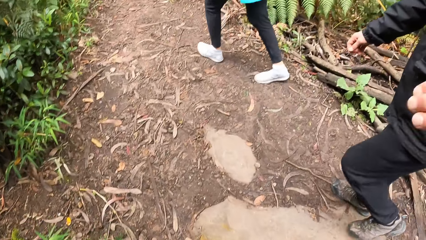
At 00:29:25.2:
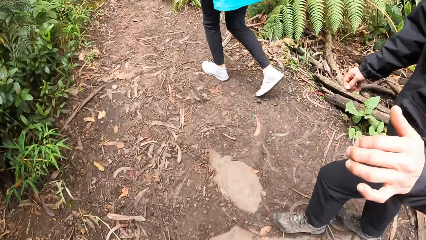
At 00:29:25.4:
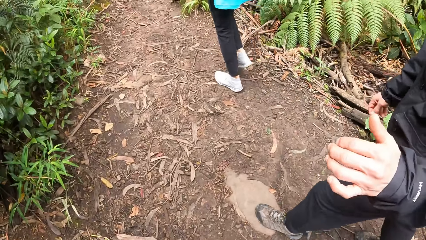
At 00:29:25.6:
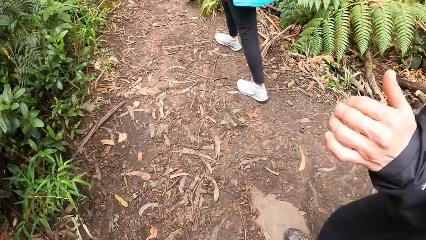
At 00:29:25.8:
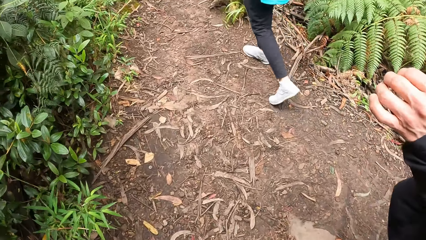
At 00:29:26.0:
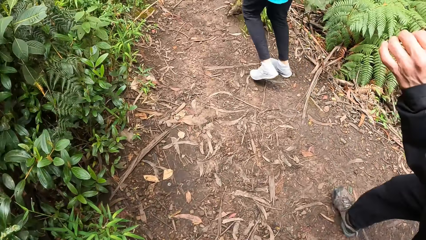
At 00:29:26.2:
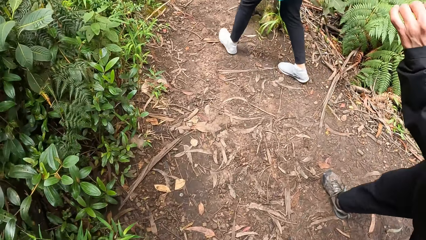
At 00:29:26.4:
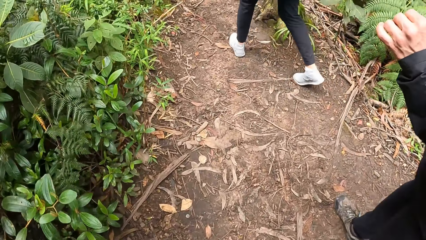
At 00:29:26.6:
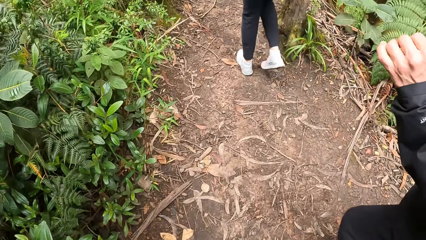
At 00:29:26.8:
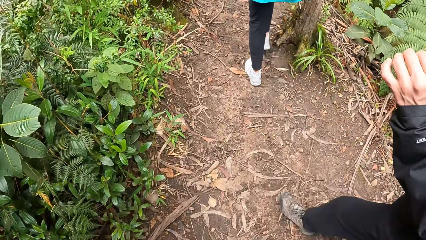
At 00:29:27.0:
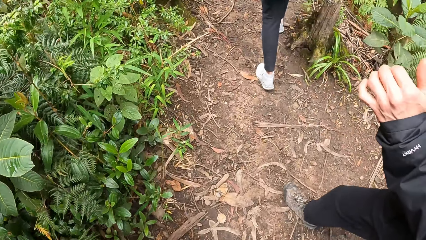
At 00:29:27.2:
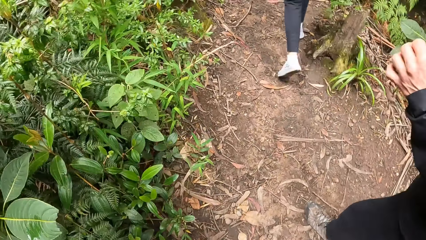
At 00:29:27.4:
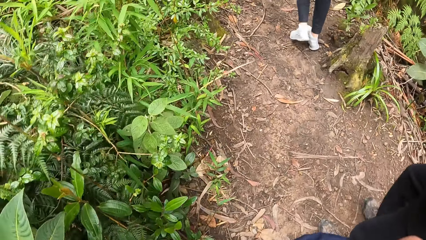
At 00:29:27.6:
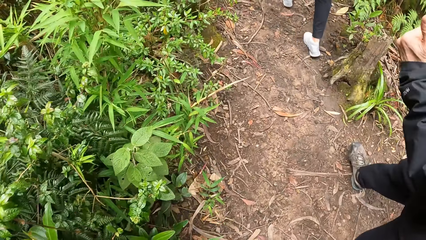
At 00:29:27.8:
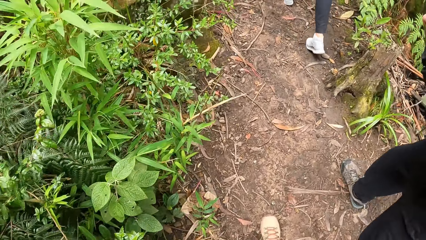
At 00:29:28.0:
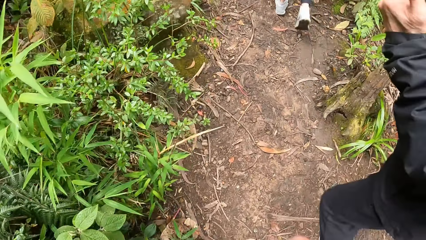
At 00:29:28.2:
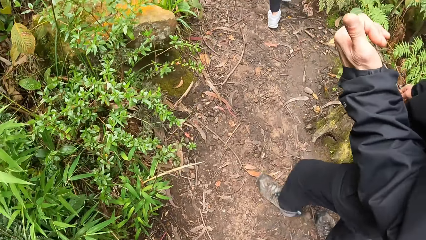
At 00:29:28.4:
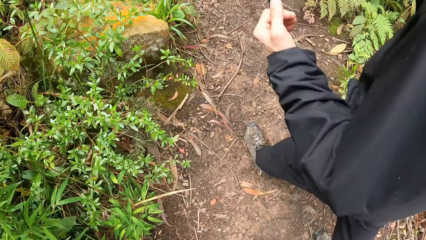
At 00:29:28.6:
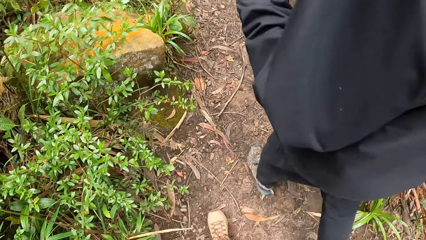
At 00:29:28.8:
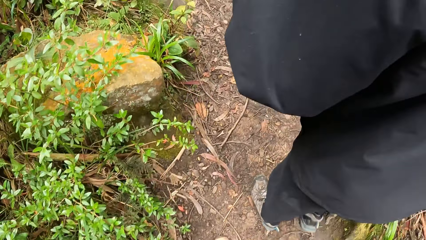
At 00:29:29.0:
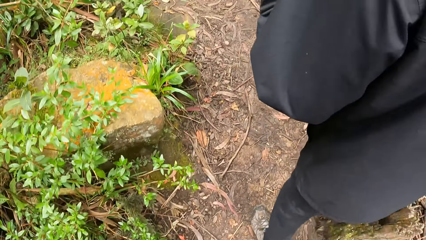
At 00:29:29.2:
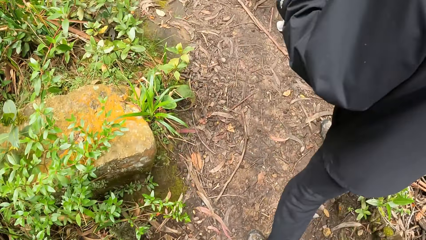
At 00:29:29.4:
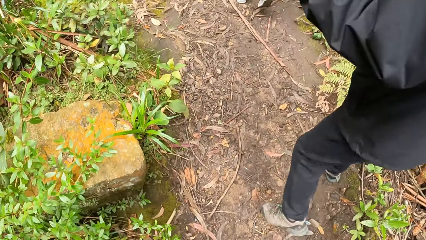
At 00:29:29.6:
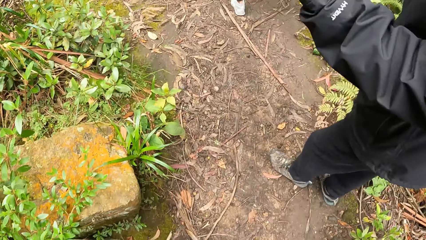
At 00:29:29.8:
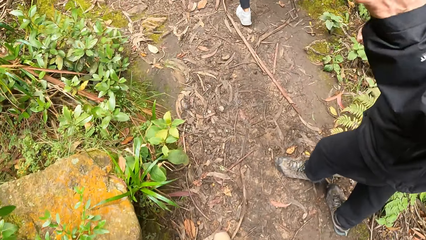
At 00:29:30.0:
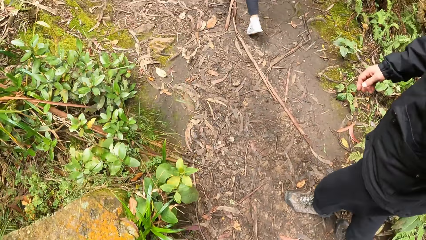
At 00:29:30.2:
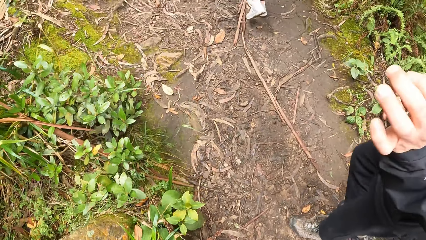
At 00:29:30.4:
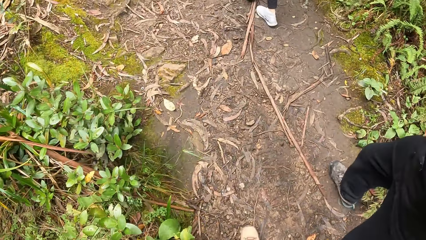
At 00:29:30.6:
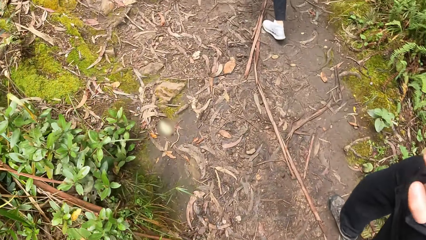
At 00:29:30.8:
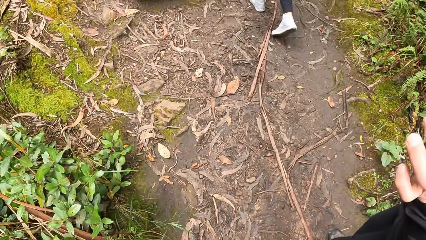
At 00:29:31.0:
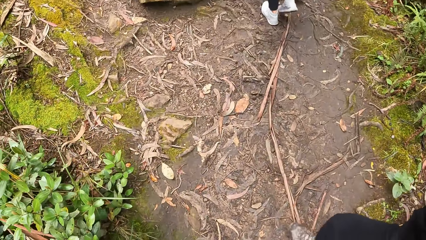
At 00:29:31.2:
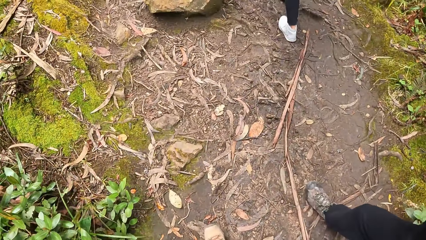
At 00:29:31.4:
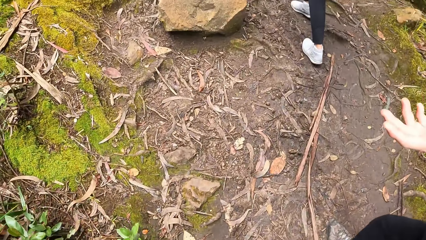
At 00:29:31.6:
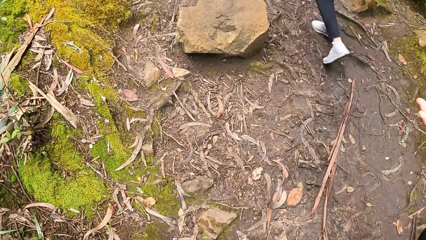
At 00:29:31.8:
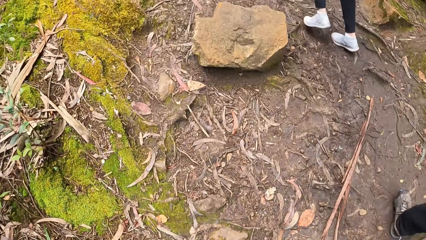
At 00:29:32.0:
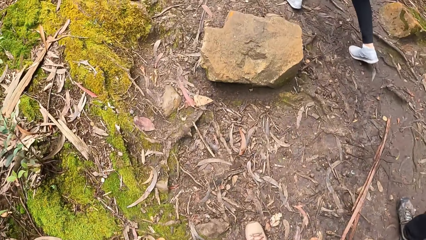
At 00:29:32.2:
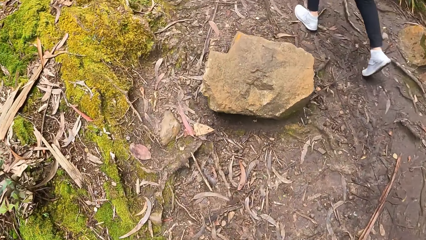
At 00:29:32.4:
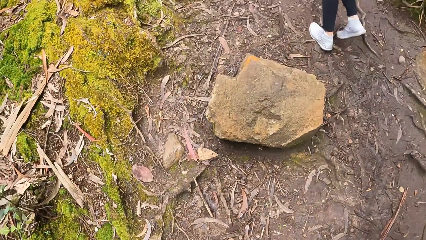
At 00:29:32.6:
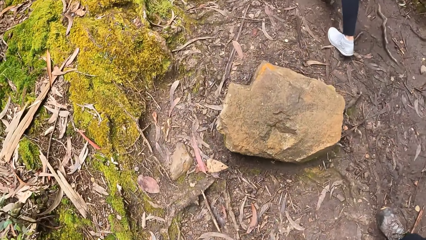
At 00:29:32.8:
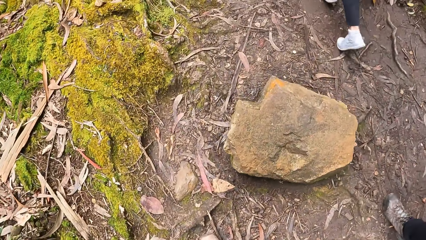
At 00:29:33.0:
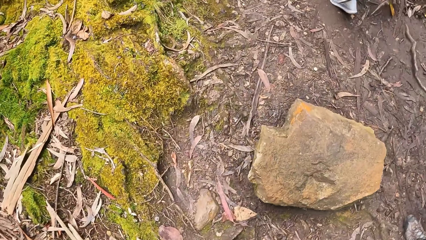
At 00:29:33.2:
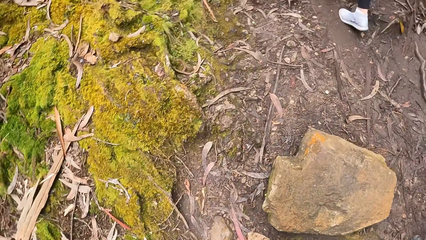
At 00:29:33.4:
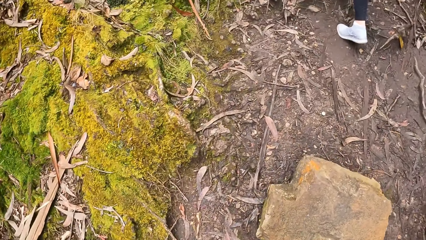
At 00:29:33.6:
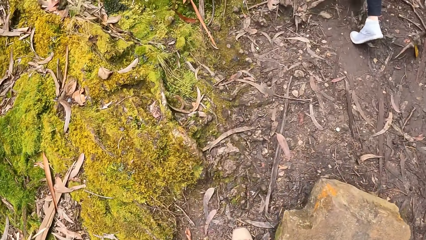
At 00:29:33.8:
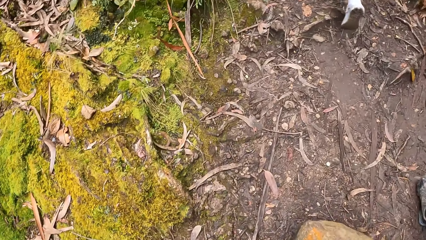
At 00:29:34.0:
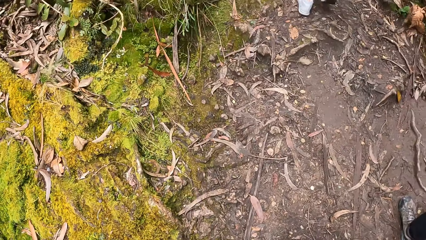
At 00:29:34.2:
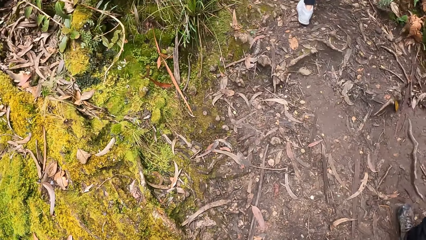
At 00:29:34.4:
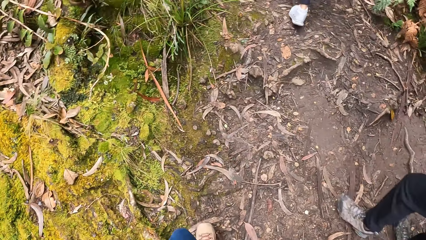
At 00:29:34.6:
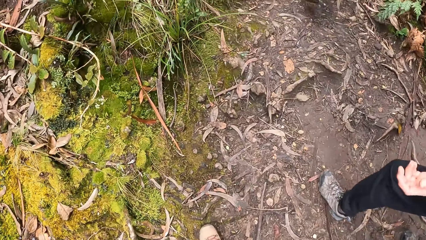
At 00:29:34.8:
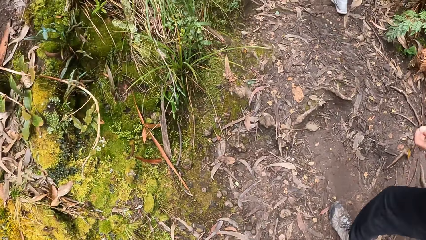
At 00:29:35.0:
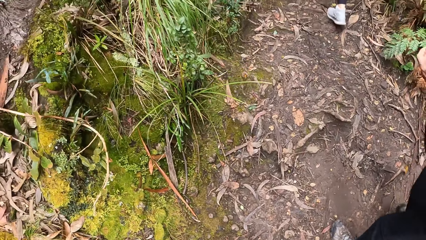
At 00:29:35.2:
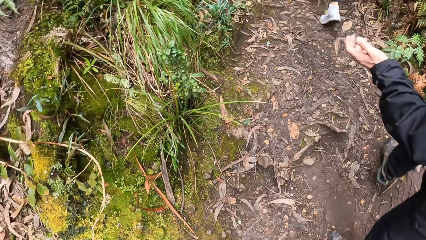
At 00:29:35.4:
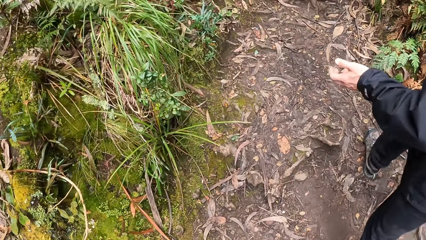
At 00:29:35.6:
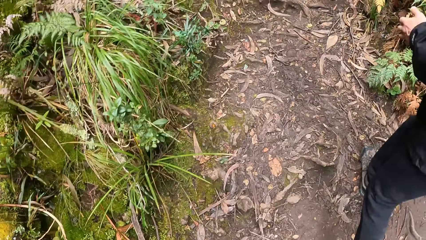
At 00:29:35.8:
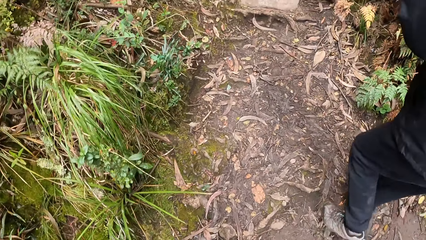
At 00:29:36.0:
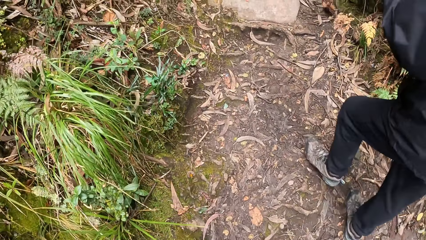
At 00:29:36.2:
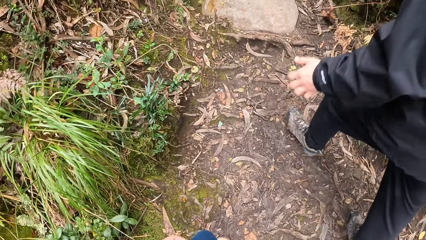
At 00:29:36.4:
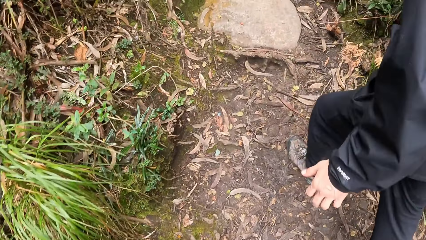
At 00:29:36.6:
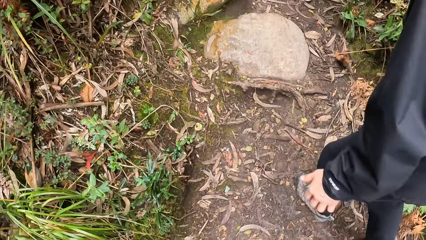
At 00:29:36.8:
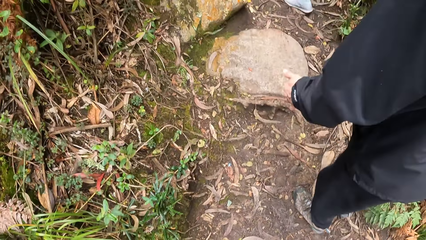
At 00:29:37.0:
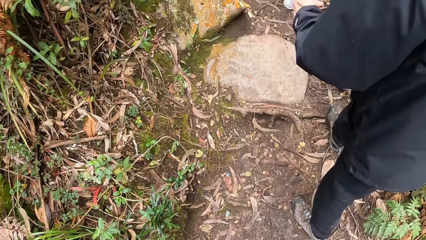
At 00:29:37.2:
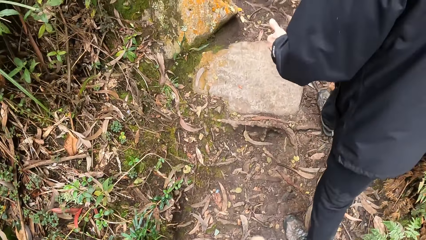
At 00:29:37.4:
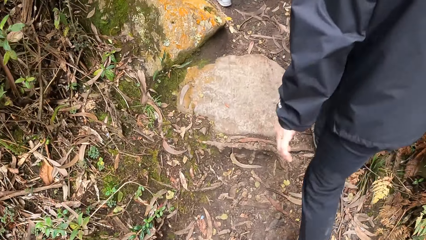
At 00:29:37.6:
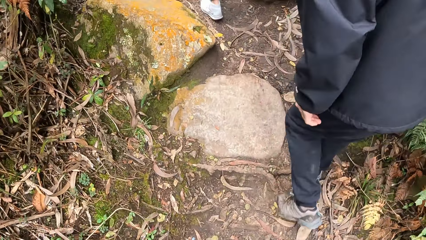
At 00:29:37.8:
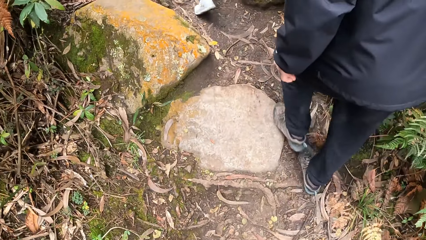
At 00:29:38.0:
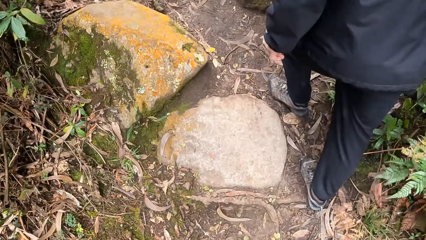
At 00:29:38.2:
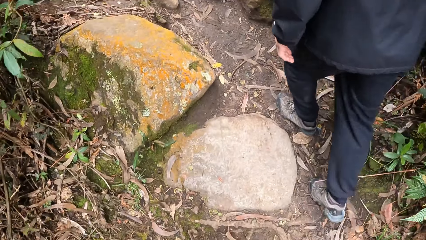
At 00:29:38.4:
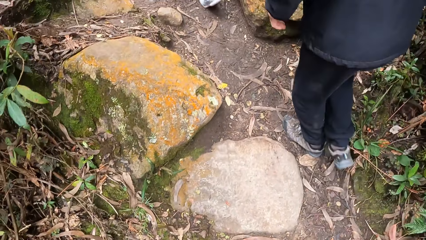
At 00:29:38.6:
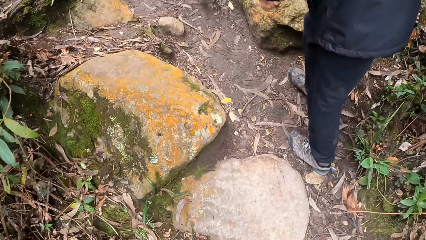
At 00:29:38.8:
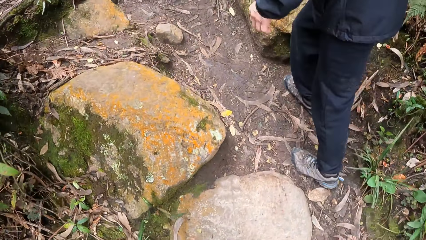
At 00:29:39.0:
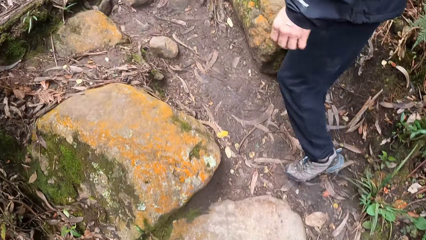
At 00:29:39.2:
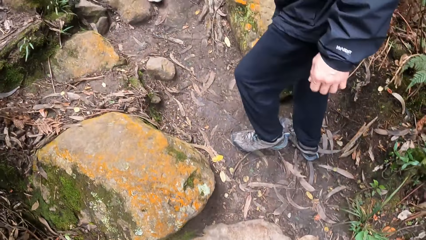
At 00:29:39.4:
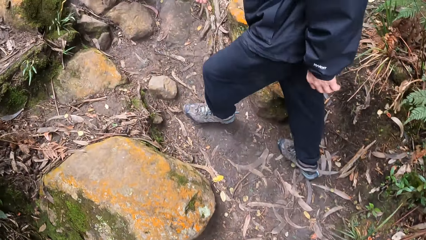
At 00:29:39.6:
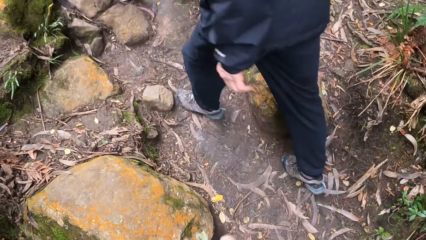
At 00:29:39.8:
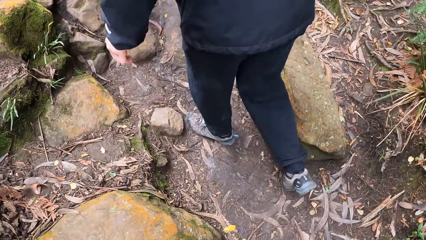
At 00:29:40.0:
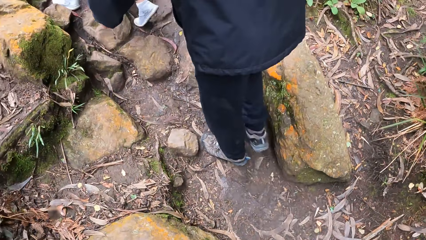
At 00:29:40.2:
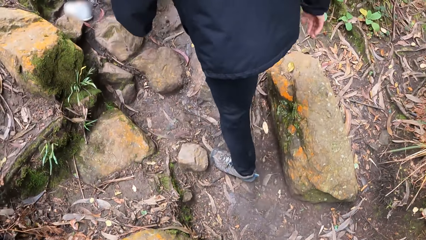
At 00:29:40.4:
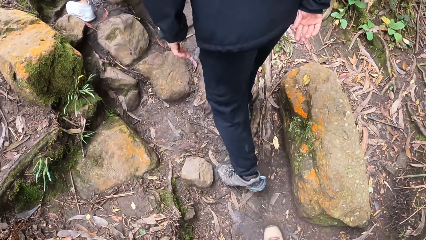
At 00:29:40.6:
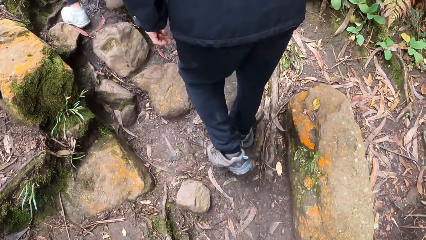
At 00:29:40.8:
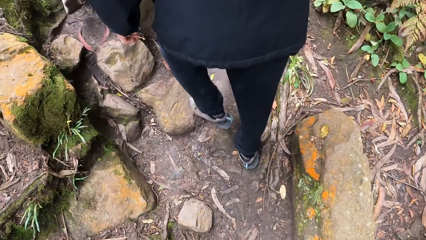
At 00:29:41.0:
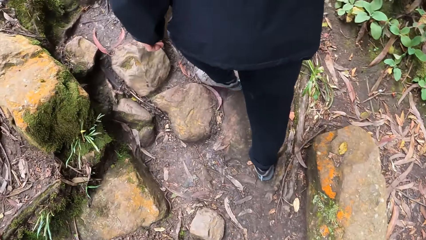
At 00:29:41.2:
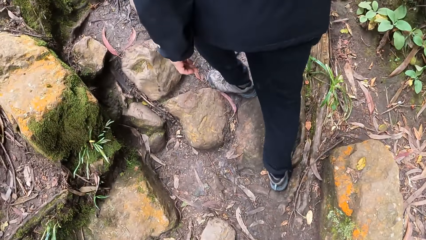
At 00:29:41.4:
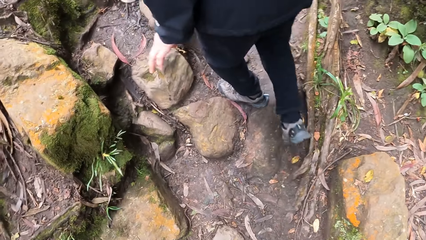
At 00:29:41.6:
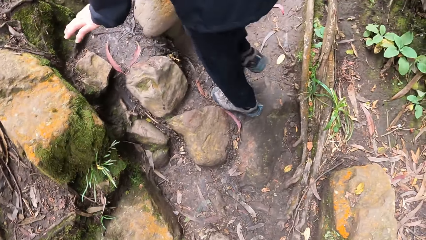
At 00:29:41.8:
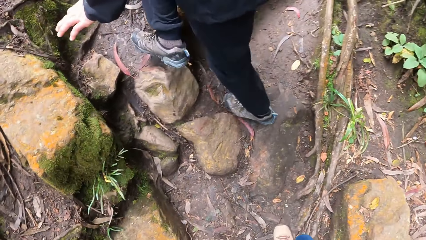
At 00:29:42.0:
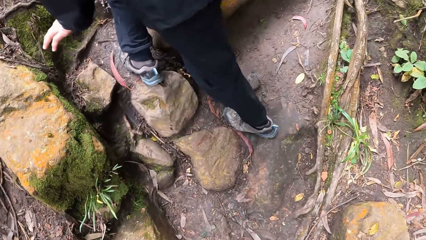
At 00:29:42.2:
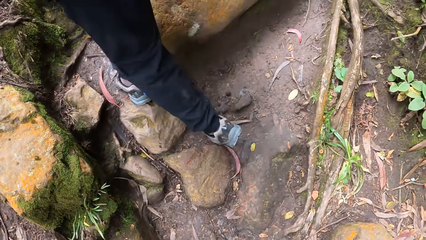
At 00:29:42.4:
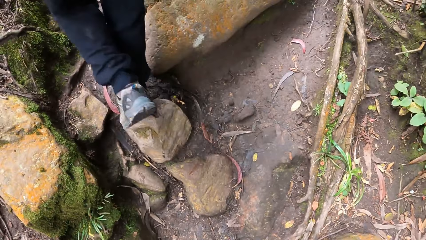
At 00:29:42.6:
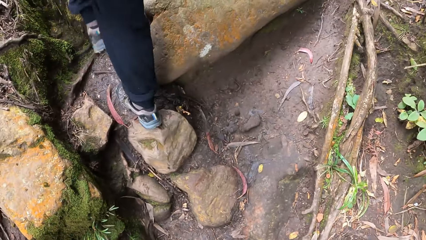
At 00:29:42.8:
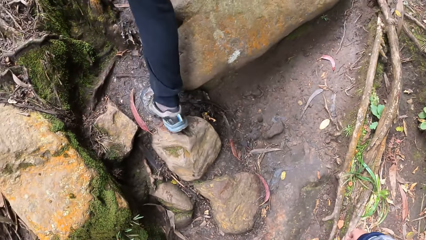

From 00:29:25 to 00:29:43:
A man dialogues with the camera wearer.
